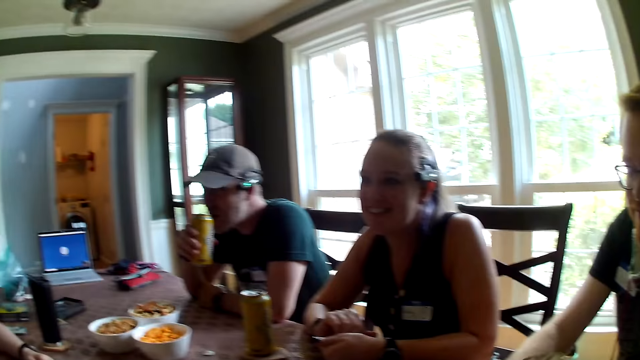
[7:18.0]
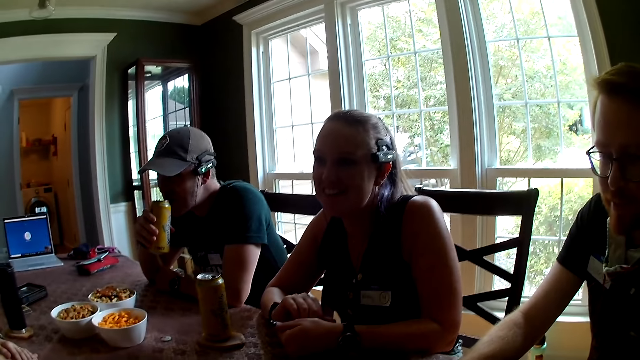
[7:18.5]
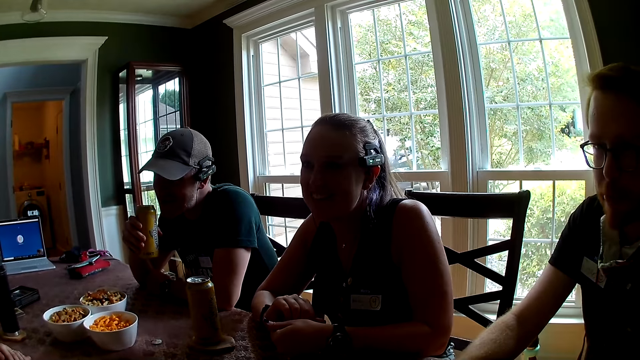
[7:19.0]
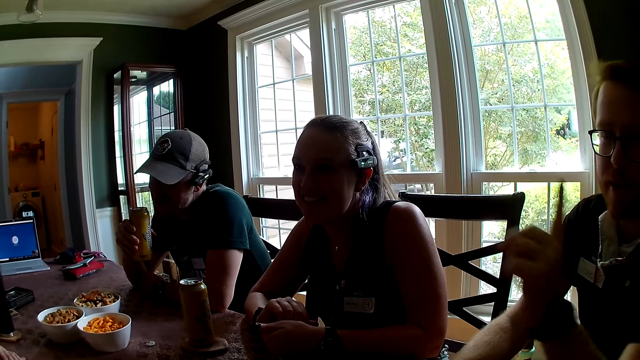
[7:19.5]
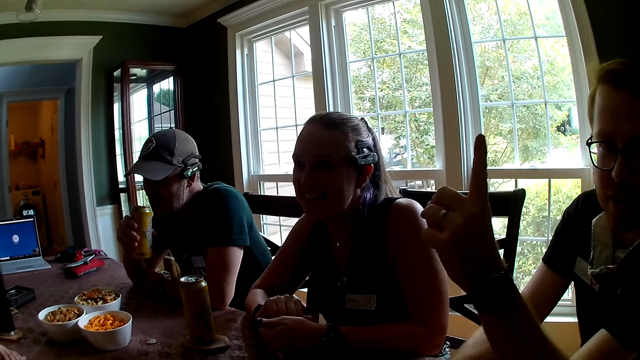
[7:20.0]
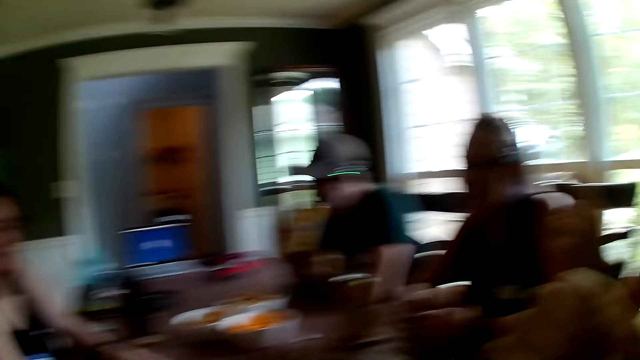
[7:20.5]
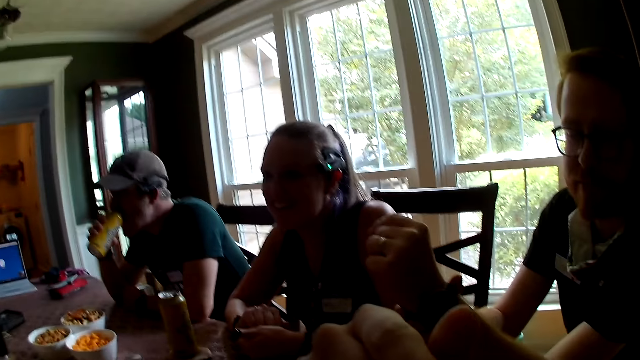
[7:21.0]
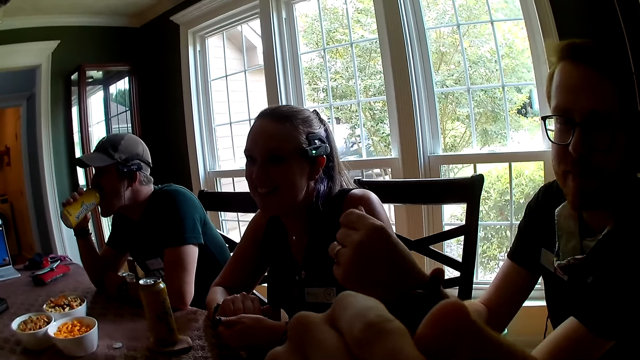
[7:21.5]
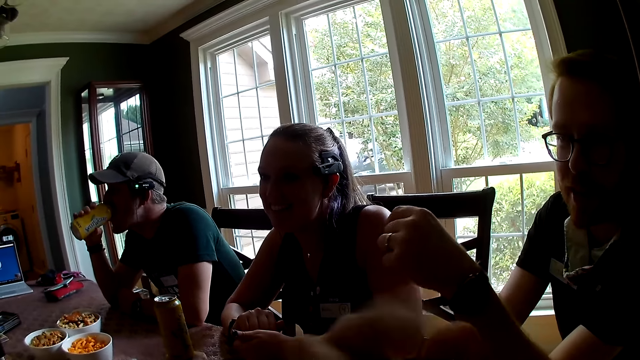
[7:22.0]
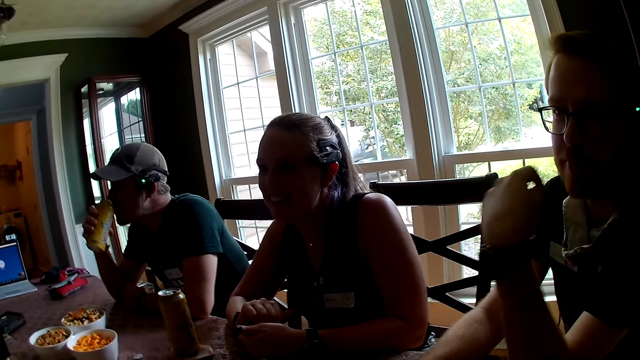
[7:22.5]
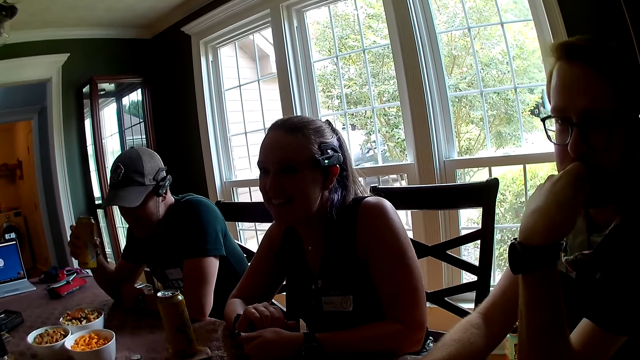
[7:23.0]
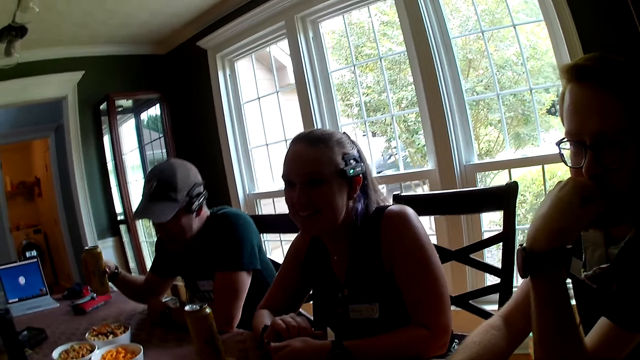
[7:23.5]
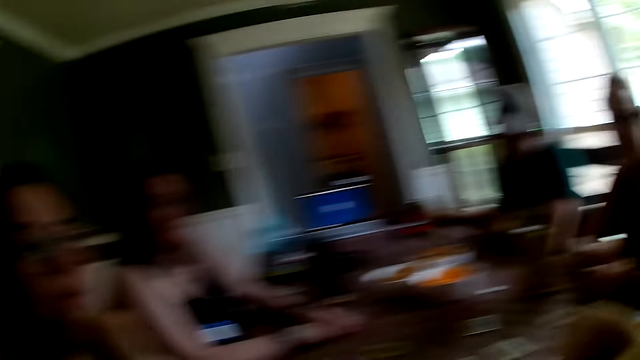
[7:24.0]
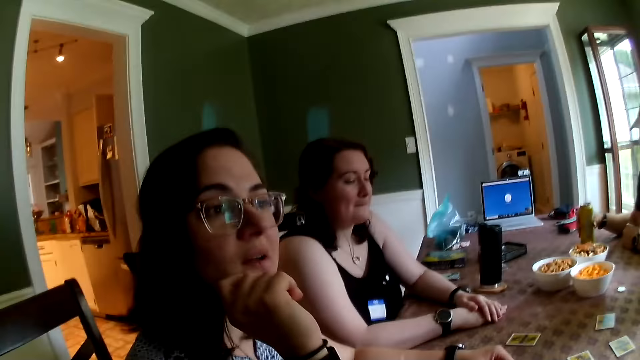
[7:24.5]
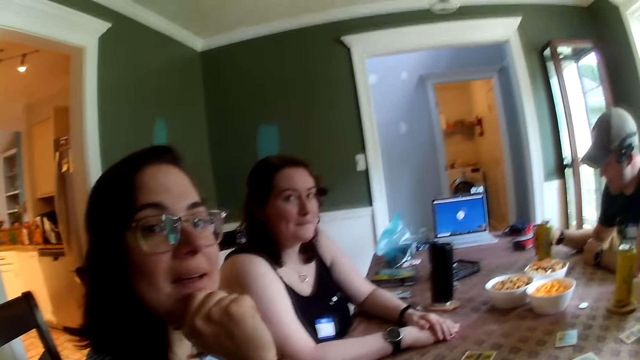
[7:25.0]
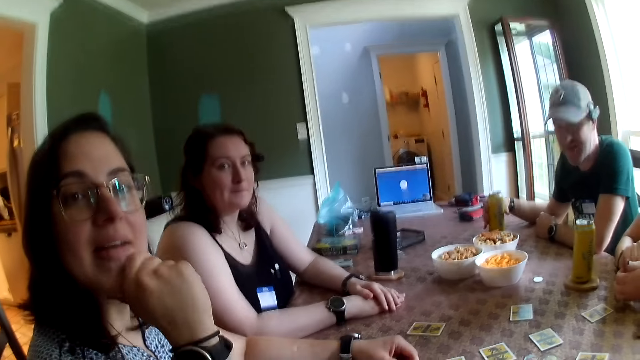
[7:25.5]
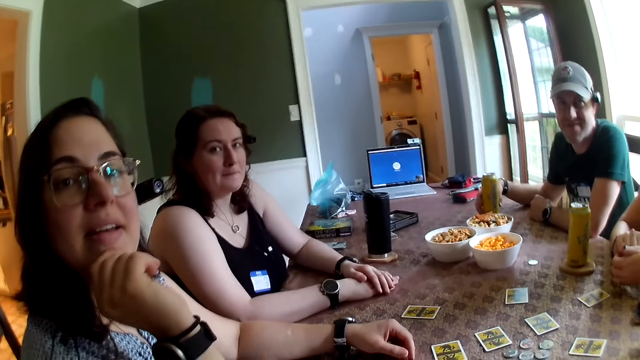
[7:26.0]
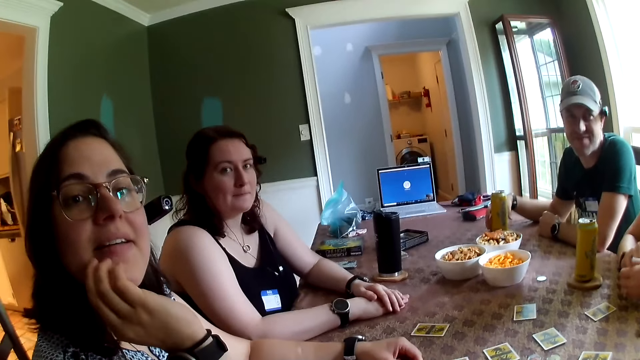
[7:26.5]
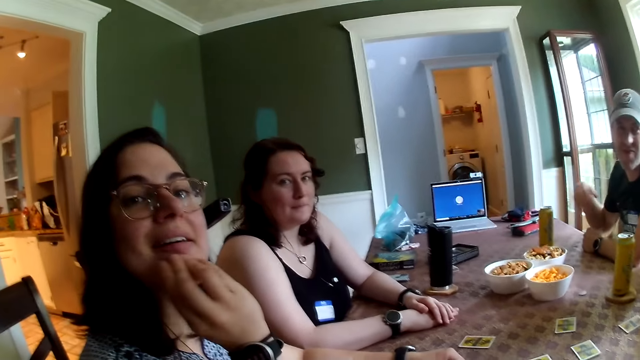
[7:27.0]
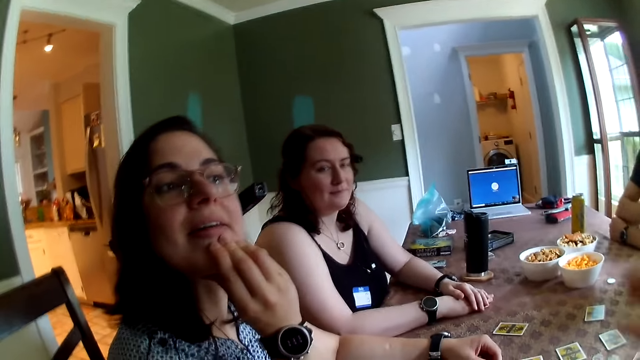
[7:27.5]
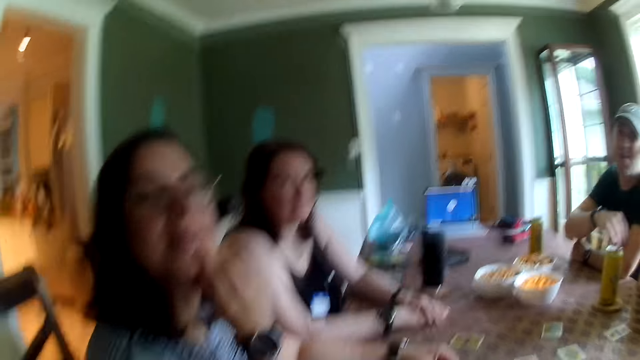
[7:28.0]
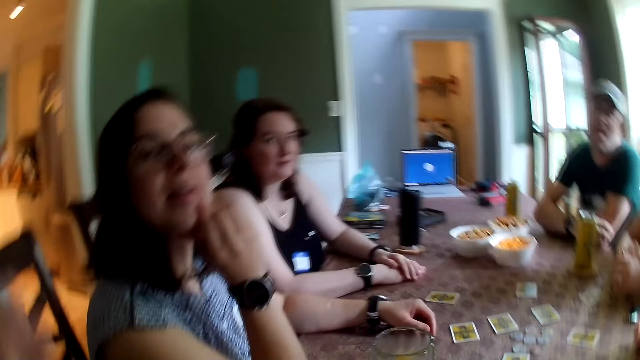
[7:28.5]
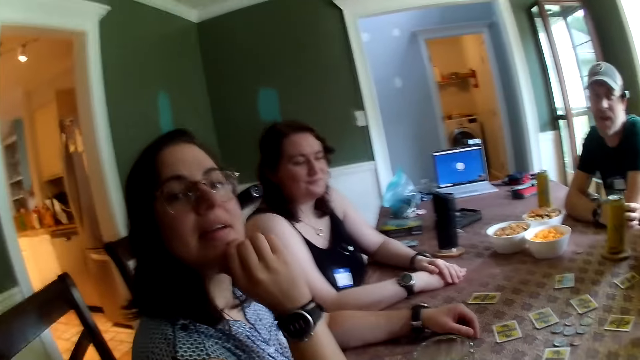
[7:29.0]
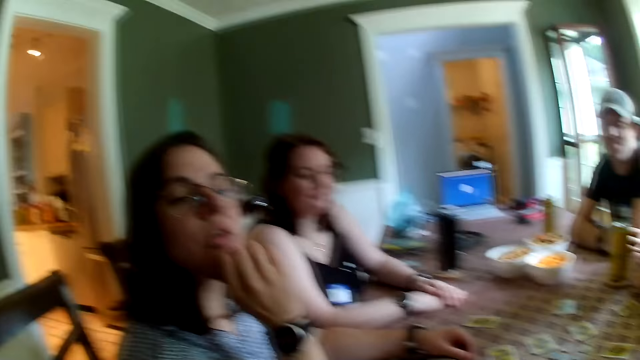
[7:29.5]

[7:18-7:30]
The camera wearer talks with a lady. A man talks with another lady. A man drinks from the can with his right hand. The man drops the canned drink from the table with his right hand. The man talks with the other lady again. The camera wearer talks with the other lady.

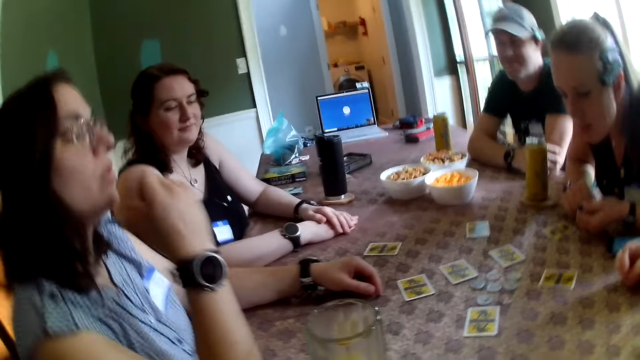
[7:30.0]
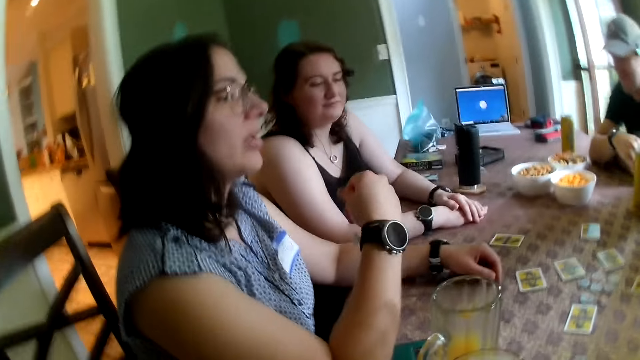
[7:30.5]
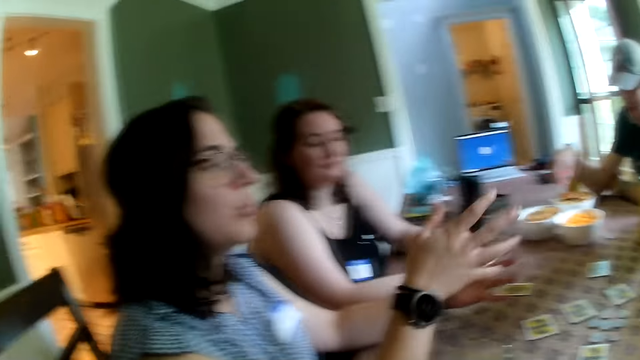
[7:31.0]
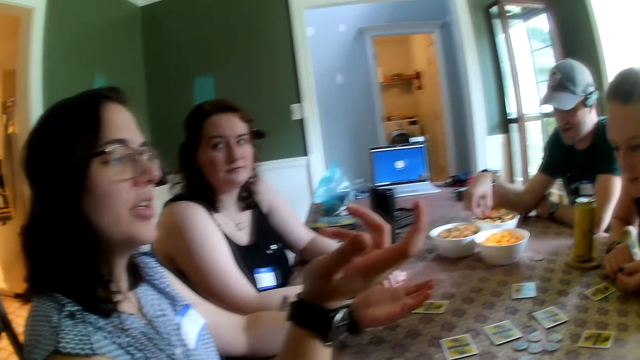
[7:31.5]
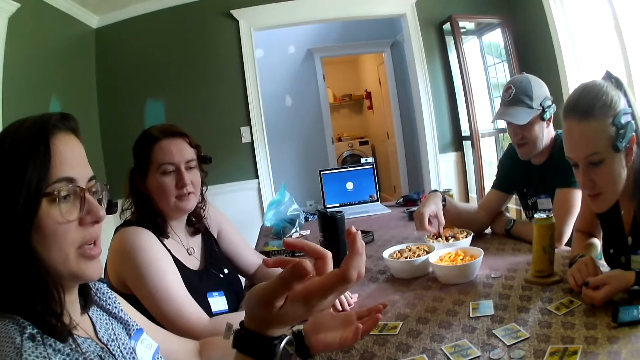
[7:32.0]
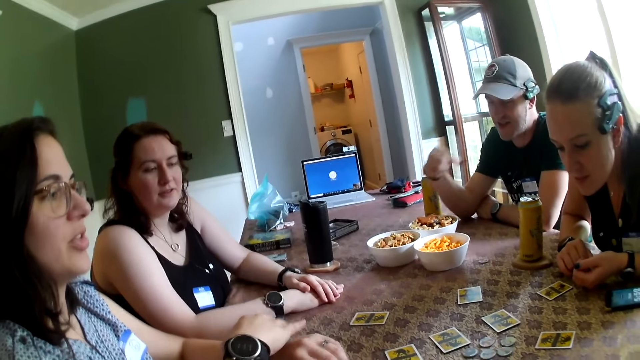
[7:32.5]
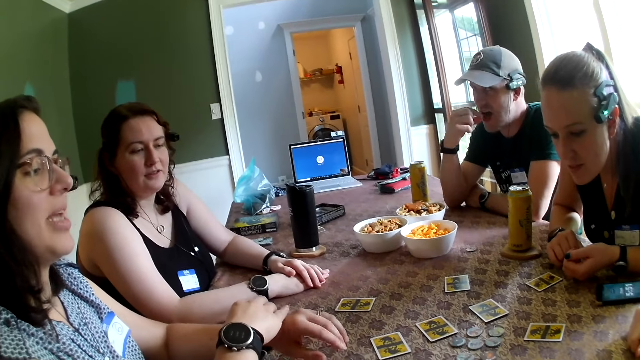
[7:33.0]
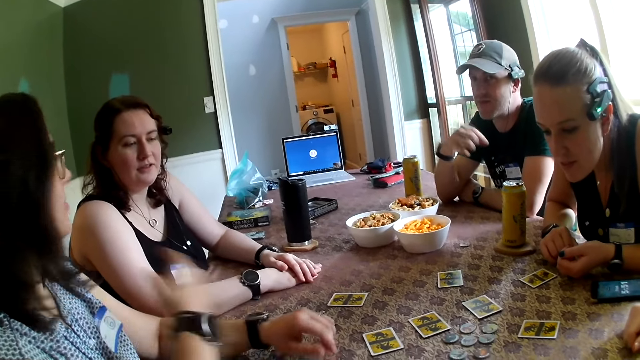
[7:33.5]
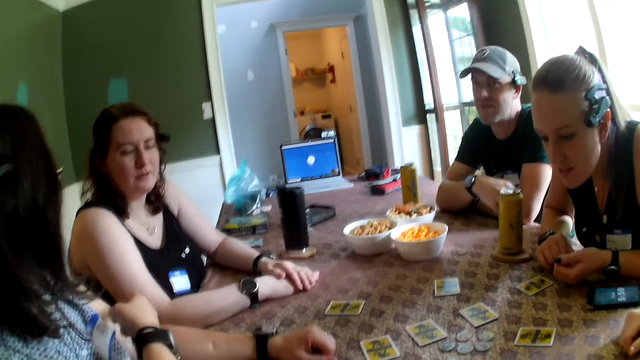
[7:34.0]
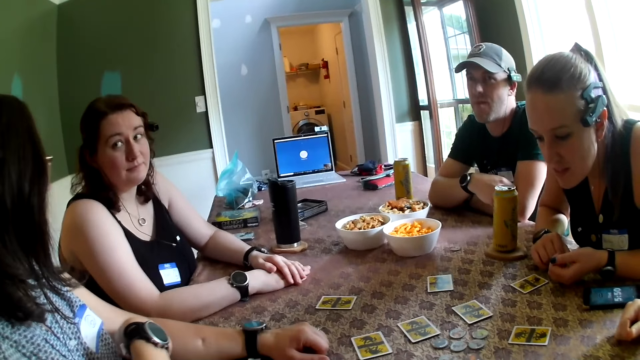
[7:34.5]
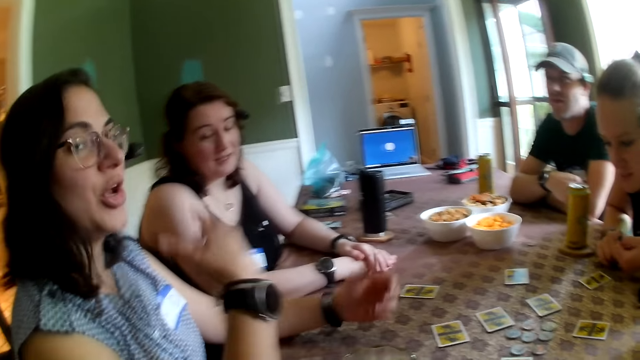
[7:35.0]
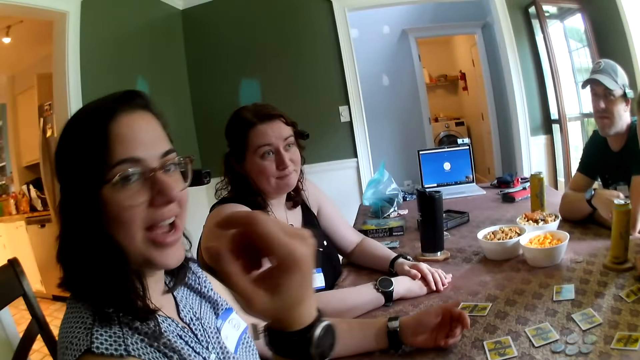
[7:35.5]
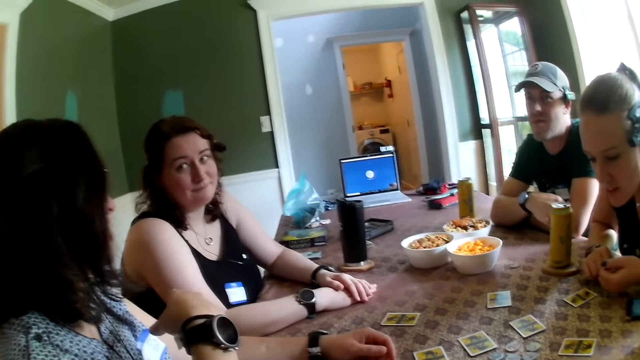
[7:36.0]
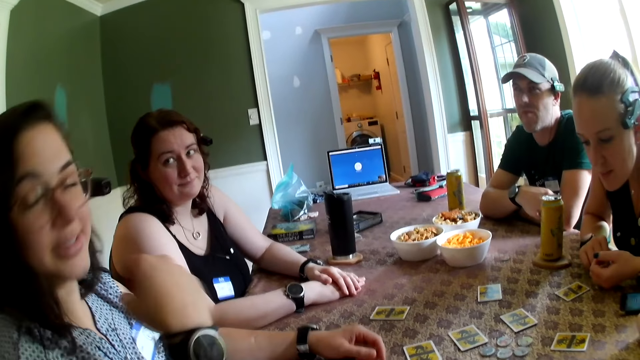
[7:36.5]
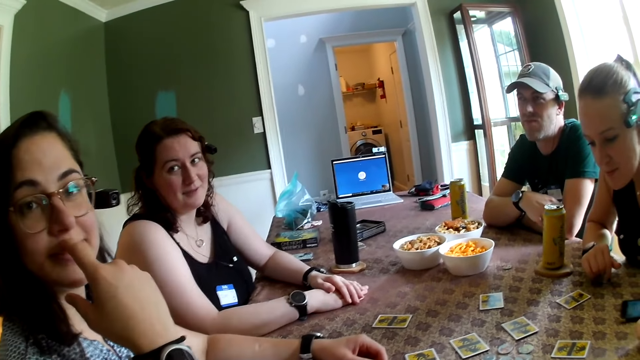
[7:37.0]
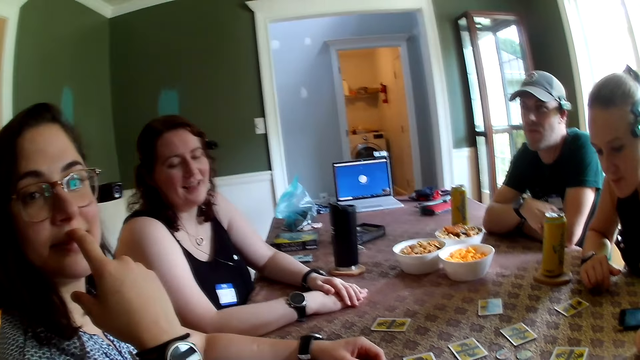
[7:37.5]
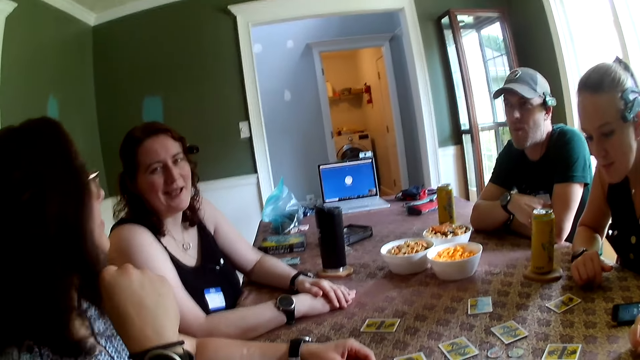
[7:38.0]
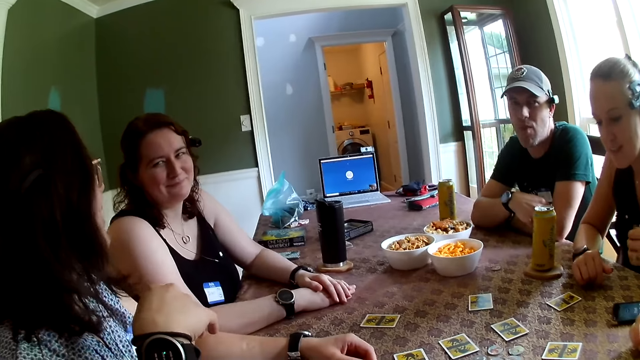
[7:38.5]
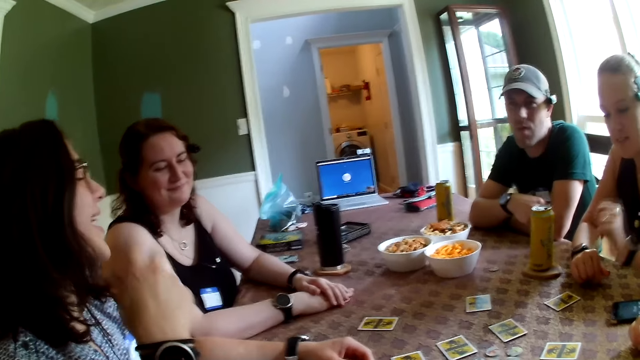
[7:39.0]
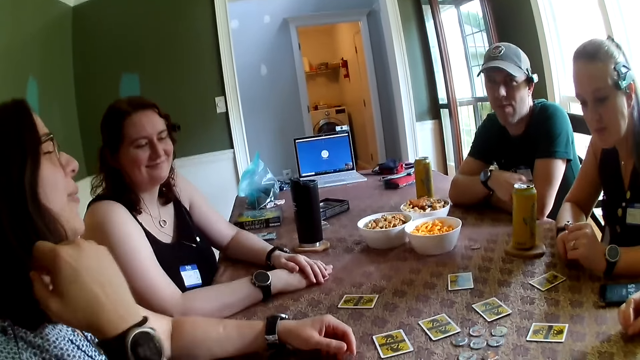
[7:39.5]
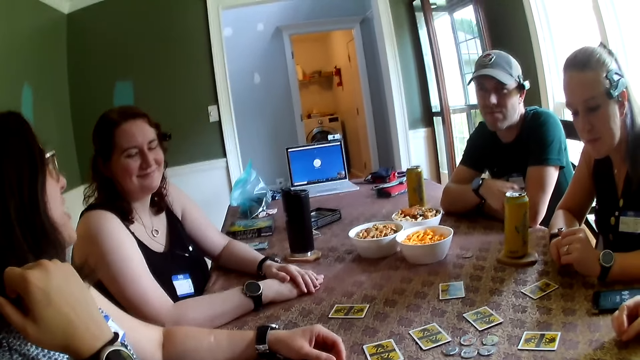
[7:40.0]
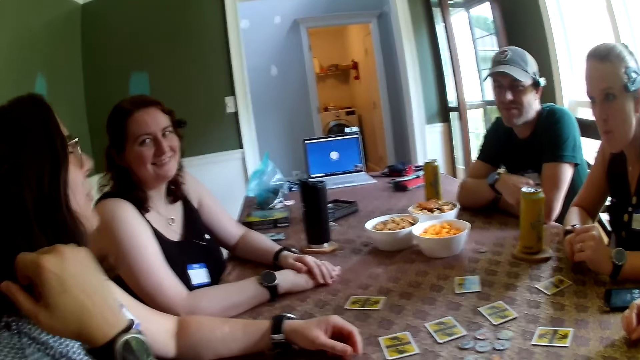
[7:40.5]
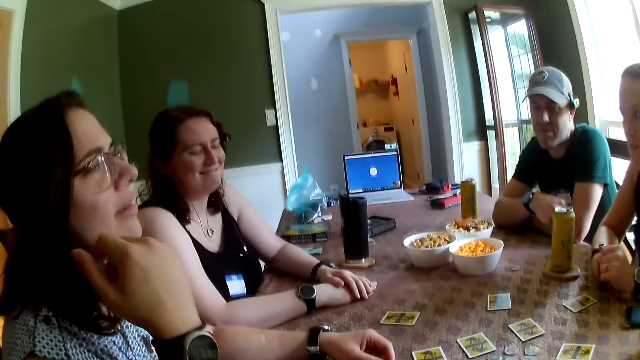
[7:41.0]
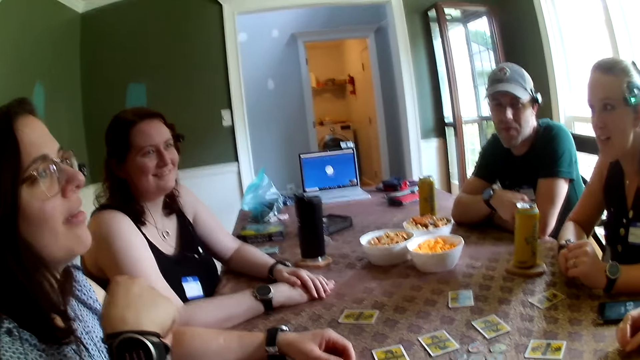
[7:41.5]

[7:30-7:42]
A man picks snacks from a bowl on the table with his right hand. A lady talks with the camera wearer. The man eats the snack with his right hand. The lady talks with another lady. The camera wearer talks with the first lady.
